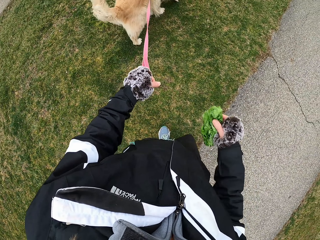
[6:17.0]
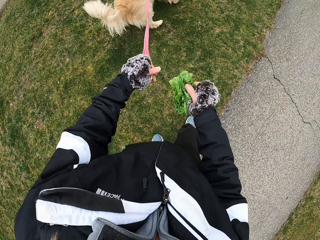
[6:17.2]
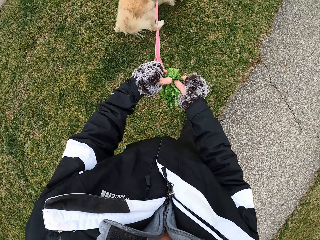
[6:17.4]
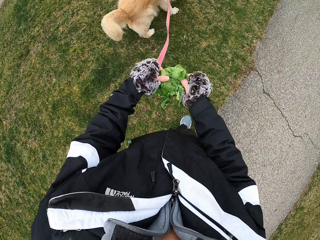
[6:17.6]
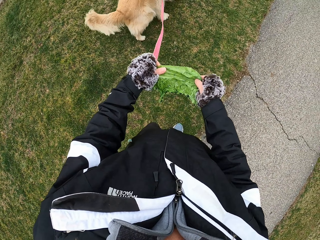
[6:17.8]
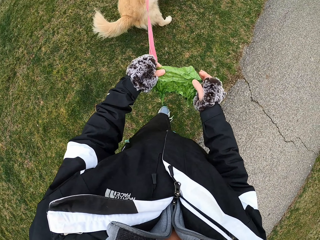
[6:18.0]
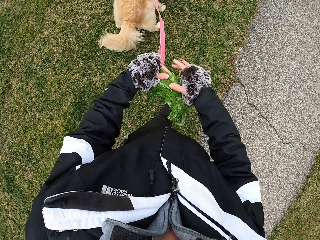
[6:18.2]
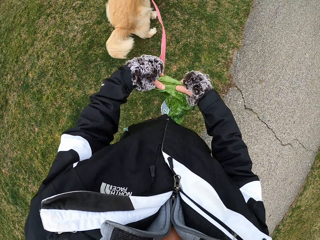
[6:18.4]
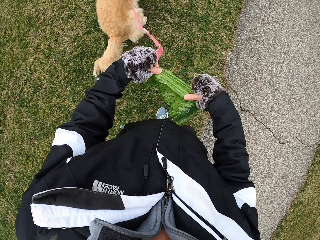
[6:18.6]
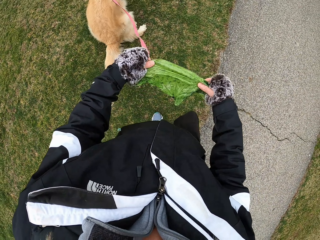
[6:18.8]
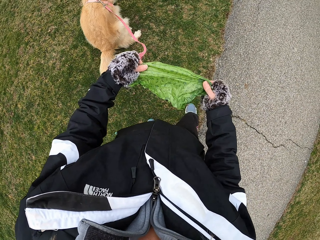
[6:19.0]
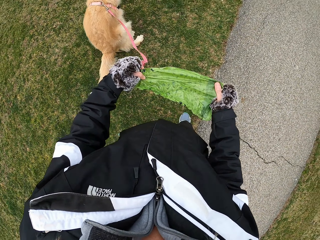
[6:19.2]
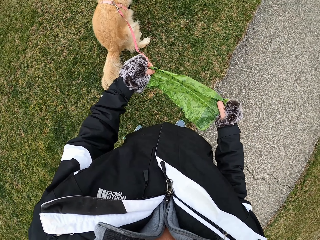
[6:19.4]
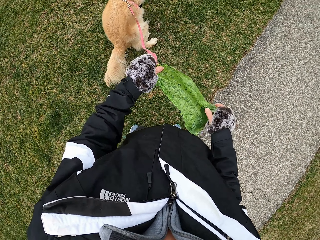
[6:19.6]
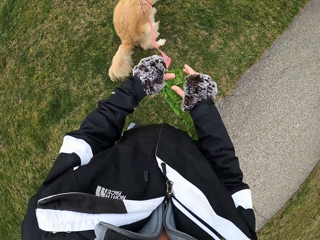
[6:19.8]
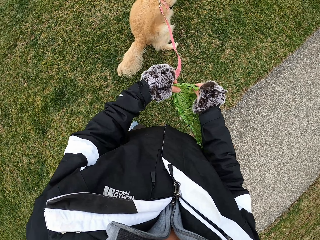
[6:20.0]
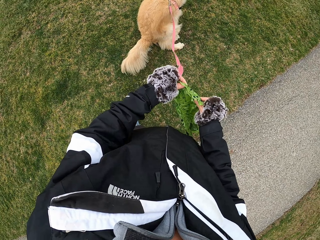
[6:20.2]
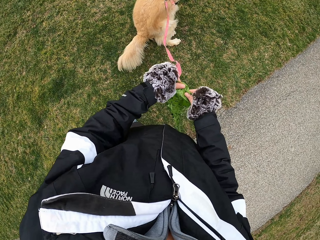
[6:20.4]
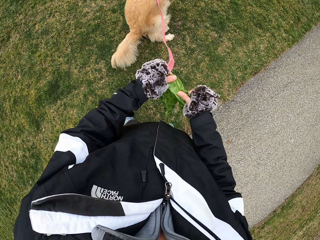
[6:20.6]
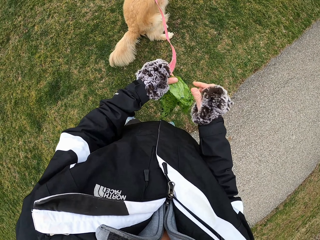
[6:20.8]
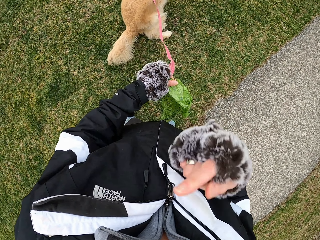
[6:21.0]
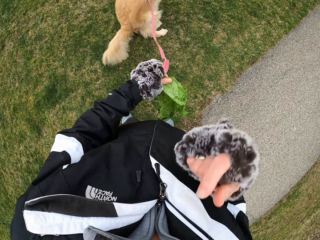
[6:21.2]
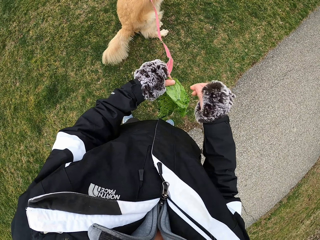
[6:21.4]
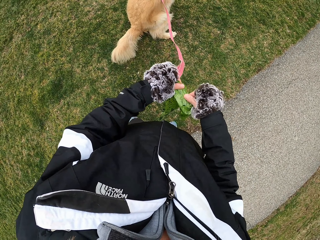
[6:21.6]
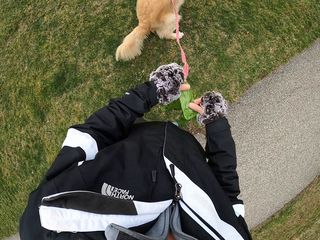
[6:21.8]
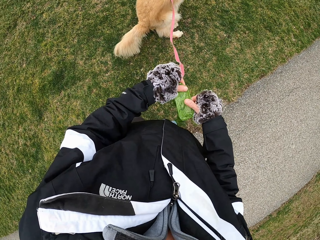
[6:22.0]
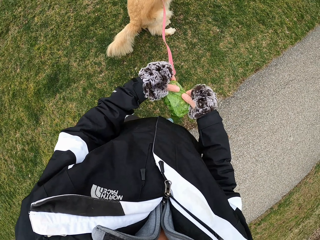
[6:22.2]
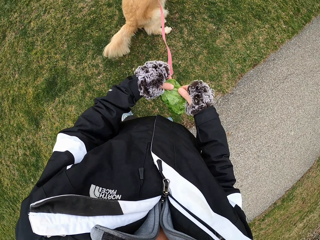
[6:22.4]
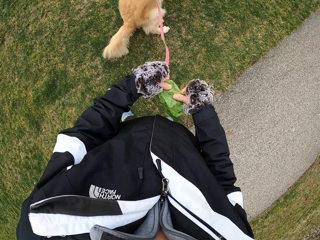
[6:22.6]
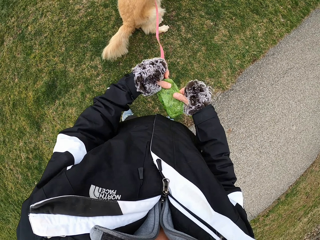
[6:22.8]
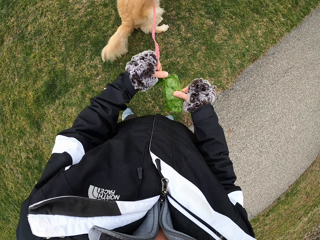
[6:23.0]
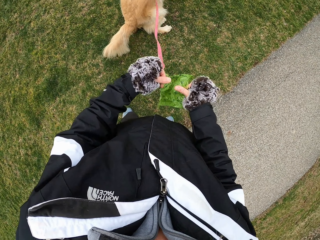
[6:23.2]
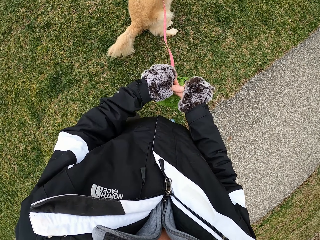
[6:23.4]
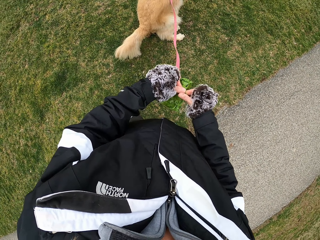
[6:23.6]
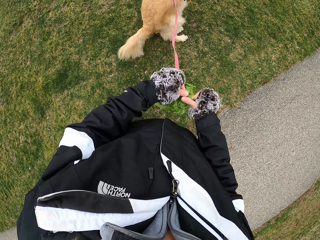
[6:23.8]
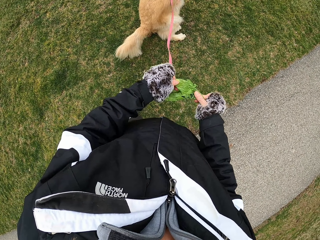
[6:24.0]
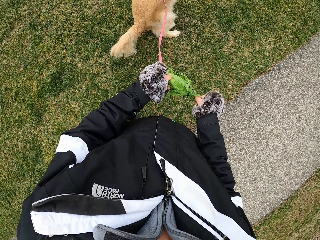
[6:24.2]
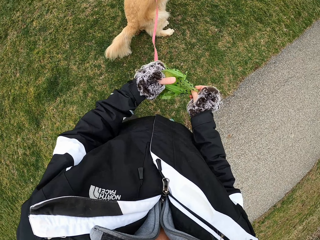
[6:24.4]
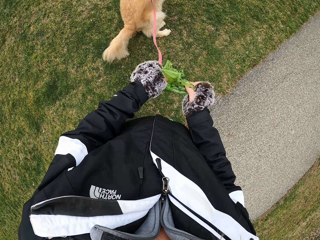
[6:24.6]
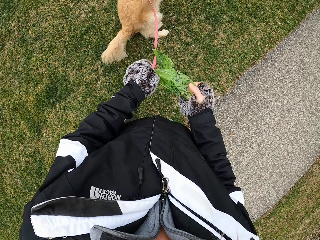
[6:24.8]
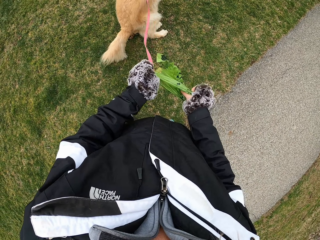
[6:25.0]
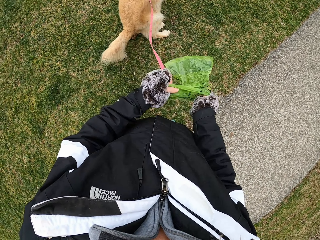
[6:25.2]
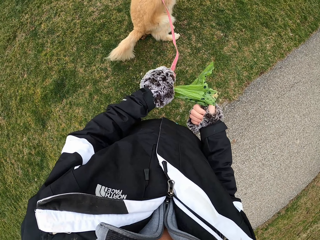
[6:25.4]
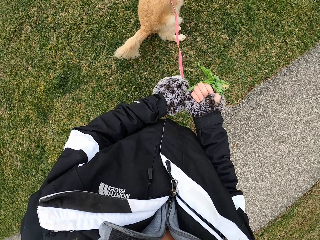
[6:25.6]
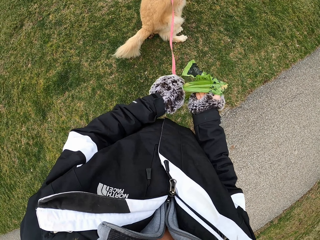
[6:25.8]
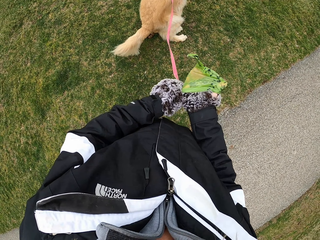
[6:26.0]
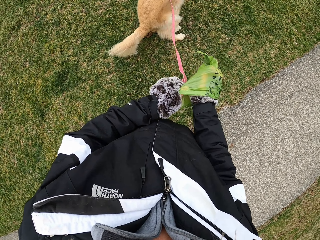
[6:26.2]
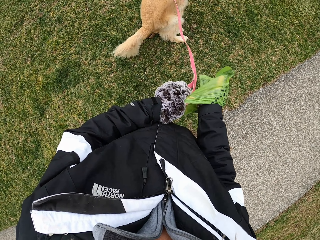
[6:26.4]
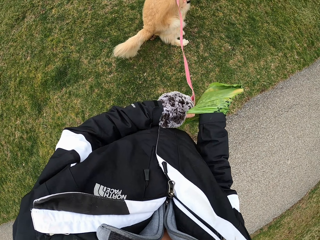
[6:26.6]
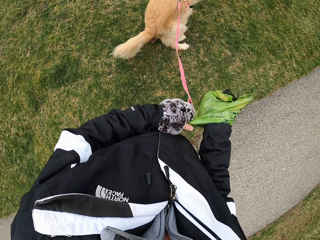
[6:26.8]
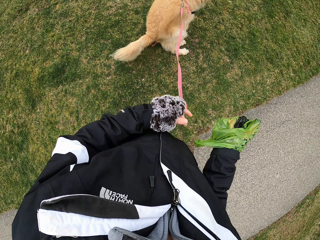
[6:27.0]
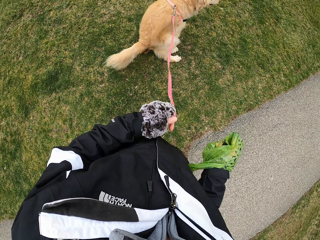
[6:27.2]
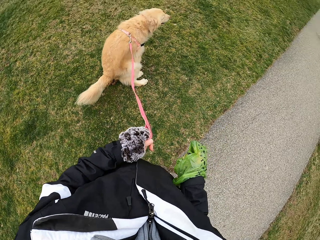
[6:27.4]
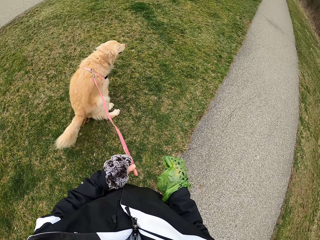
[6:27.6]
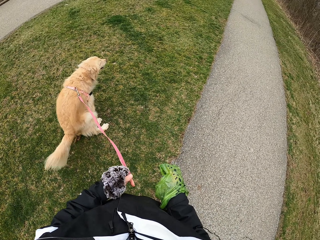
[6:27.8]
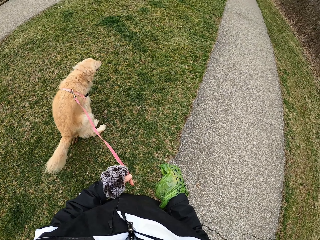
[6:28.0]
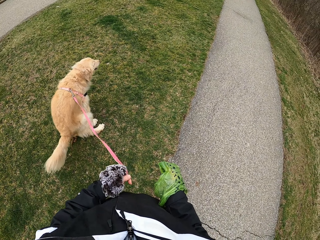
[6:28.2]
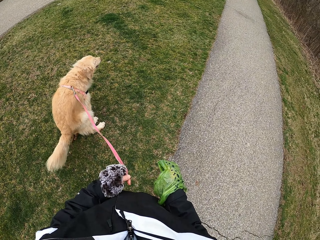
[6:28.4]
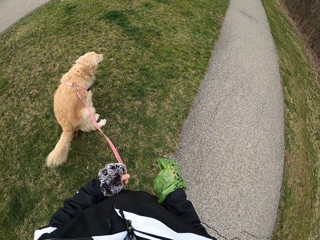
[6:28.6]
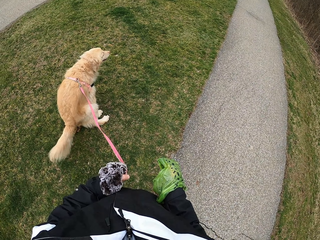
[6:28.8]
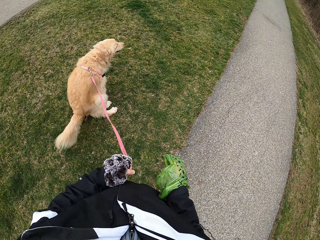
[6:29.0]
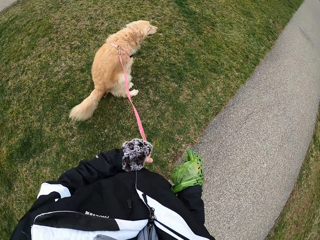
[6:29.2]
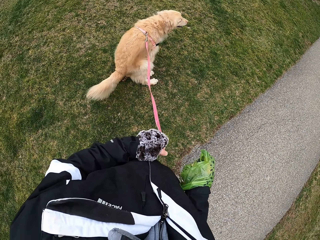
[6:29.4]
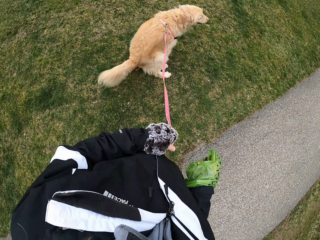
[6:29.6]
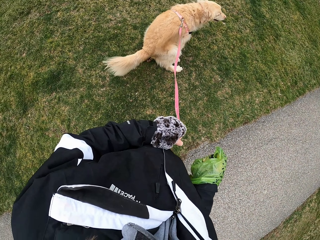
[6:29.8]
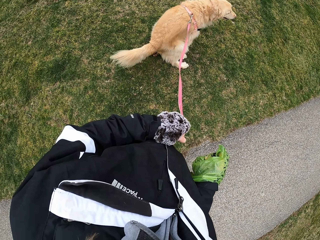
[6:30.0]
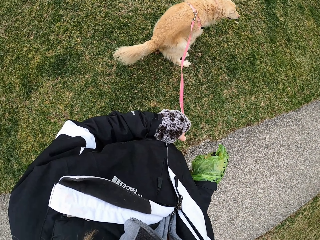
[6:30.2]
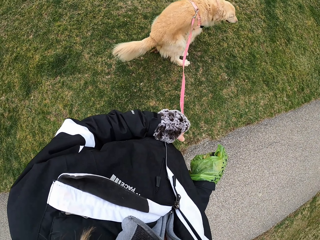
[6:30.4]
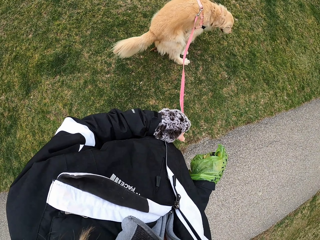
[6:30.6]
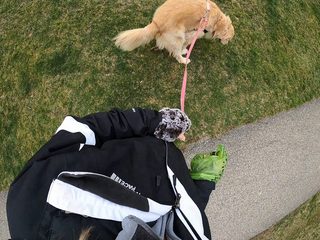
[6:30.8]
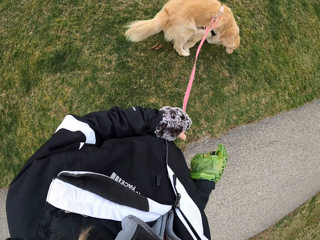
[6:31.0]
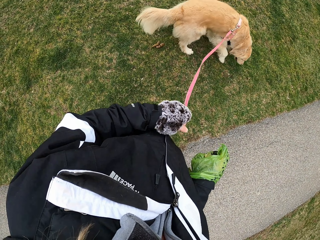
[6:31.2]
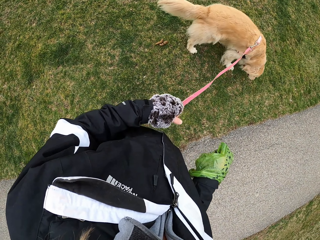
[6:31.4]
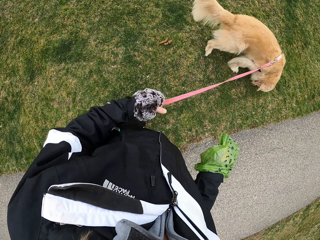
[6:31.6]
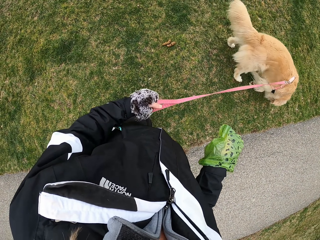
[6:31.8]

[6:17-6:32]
The camera wearer spreads the polythene bag or paper. They wet the finger in the mouth. They open the polythene bag. They wear the polythene paper in the hand. They stare at the dog.

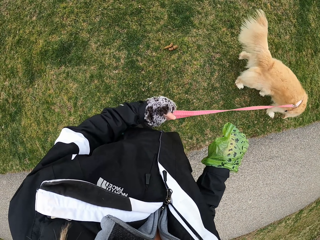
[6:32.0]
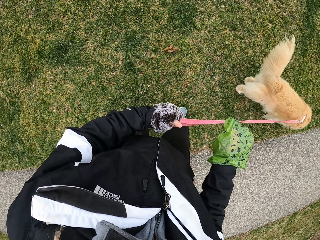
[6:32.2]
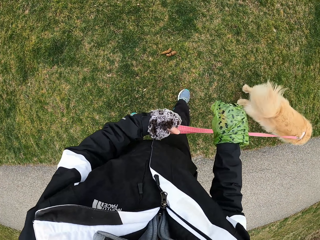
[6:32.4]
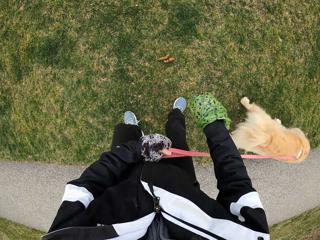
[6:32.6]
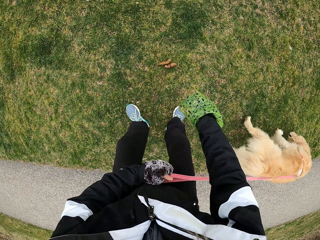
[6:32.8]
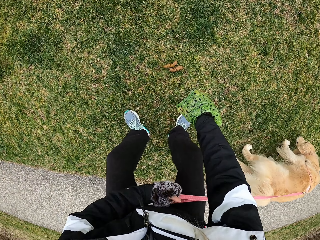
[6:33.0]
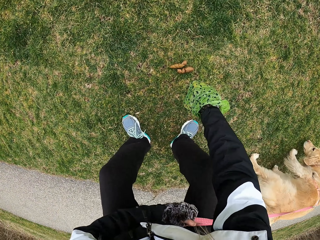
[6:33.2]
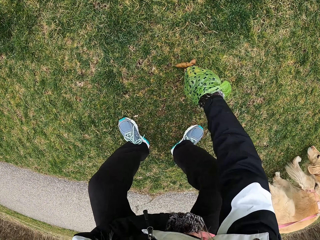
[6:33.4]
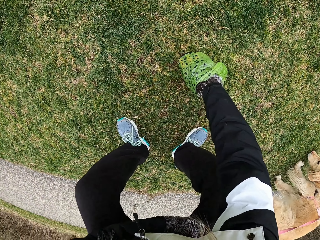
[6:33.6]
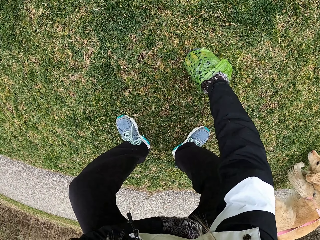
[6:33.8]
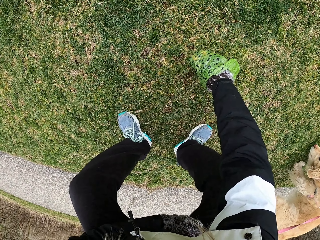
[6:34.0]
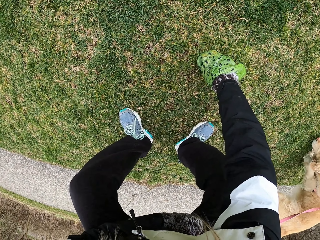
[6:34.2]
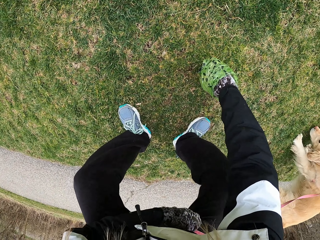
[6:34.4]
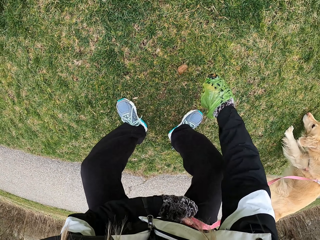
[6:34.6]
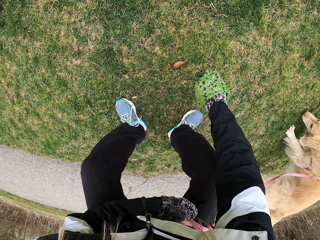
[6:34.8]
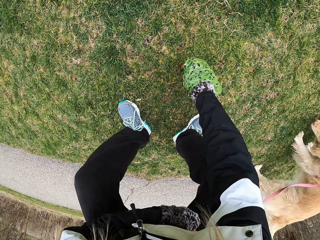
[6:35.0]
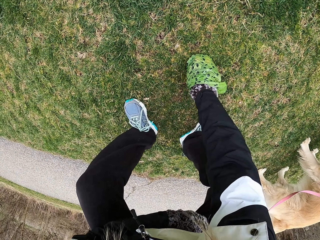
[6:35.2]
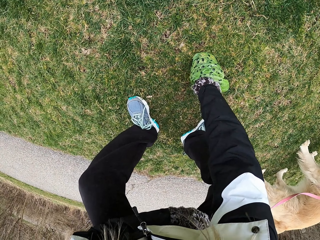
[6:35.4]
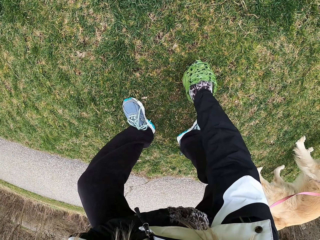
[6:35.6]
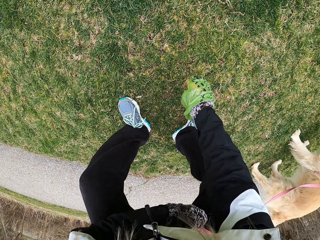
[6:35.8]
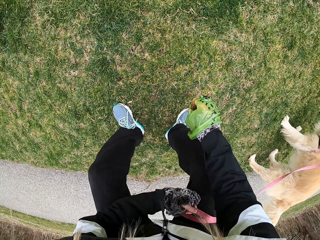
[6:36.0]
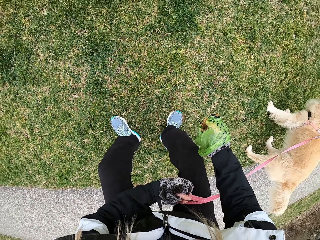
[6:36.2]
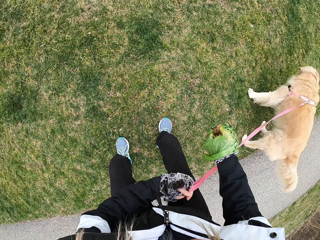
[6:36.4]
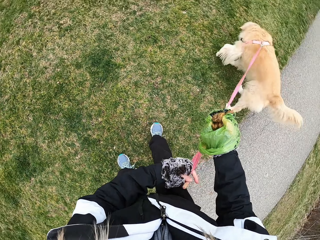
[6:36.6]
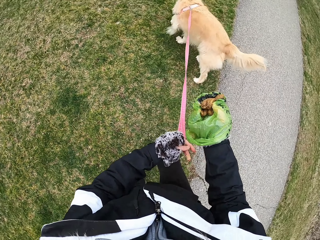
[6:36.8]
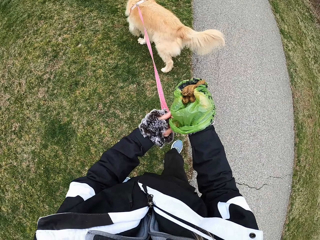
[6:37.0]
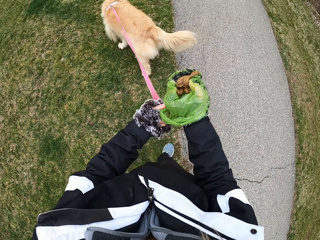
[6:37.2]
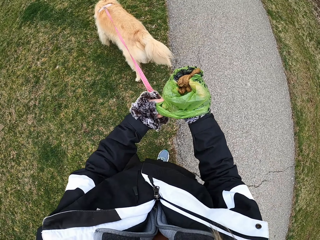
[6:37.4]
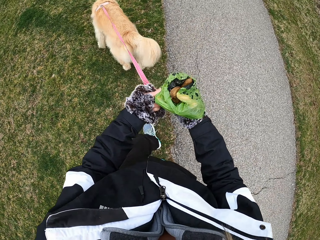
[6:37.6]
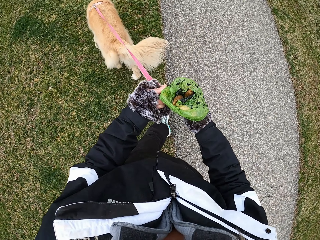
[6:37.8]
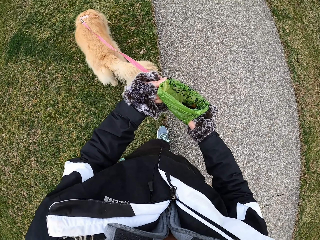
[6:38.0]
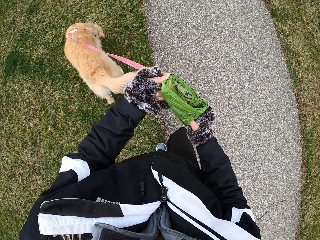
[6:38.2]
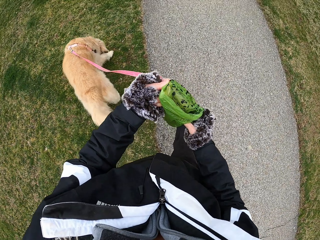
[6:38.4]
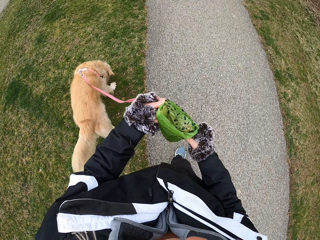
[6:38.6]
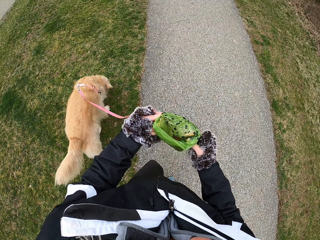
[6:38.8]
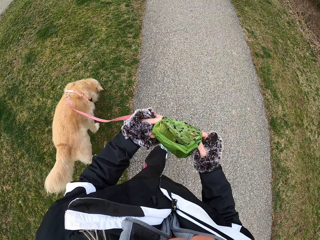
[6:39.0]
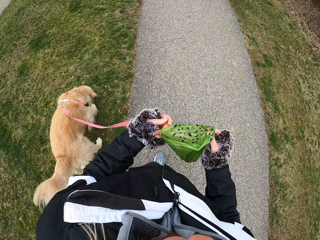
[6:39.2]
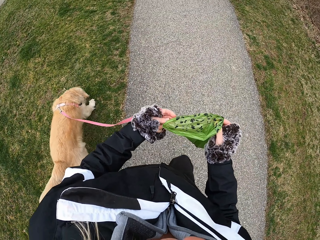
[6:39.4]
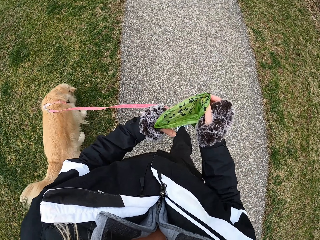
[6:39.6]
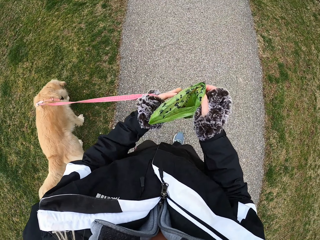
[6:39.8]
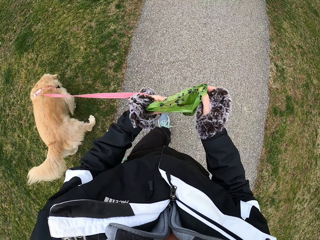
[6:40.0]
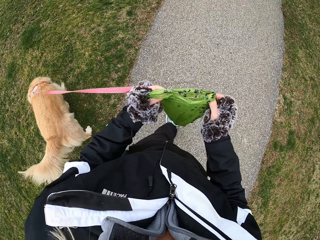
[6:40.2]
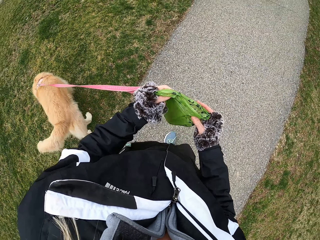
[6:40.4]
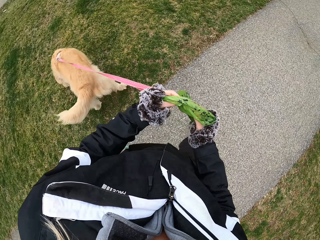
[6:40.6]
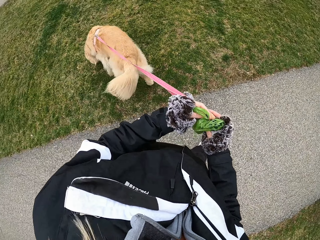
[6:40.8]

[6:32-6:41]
The camera wearer picks up the dog poop or dog's produce. They fold the dog's produce in the polythene. They walk on the road with the dog.
